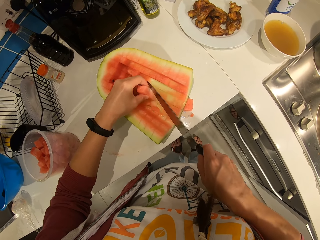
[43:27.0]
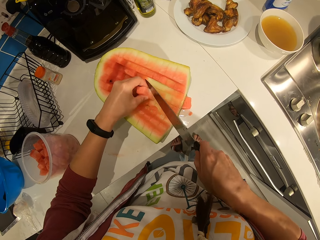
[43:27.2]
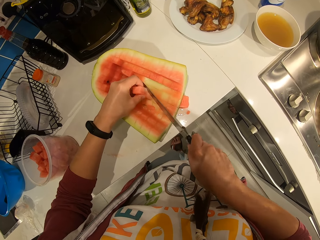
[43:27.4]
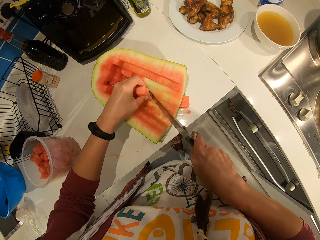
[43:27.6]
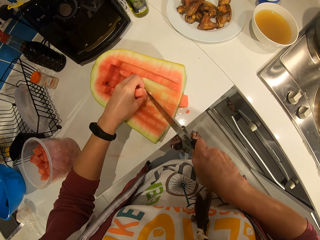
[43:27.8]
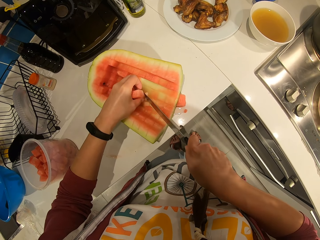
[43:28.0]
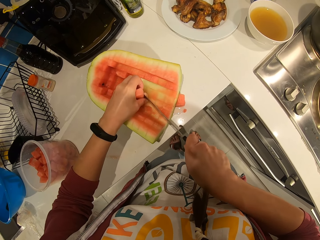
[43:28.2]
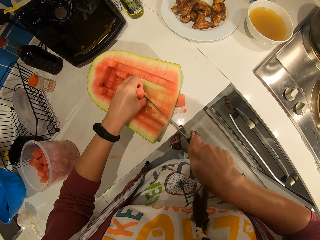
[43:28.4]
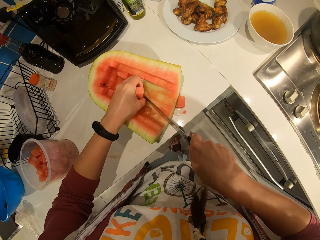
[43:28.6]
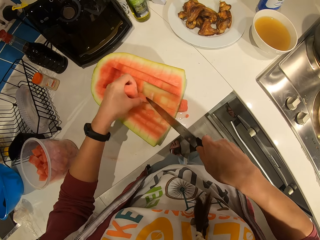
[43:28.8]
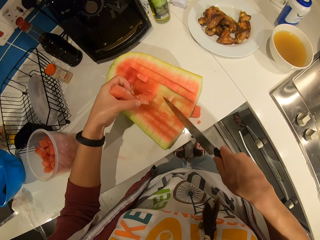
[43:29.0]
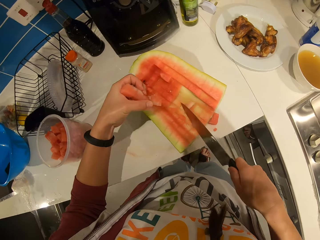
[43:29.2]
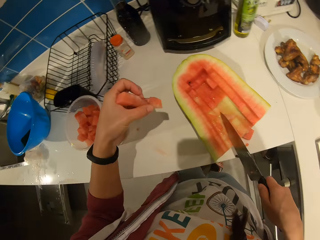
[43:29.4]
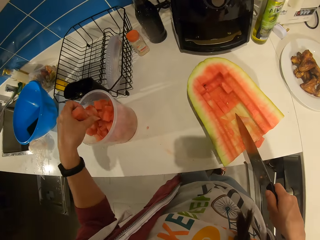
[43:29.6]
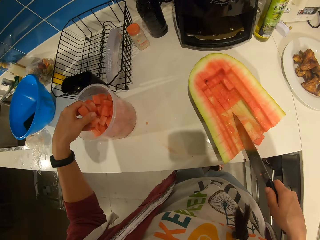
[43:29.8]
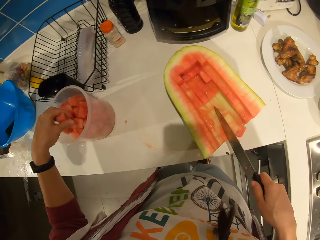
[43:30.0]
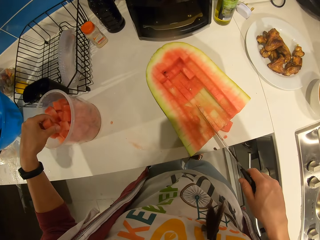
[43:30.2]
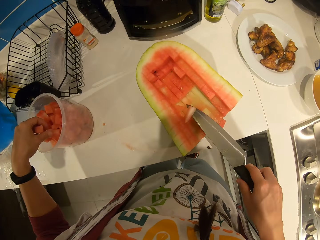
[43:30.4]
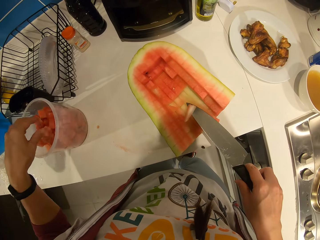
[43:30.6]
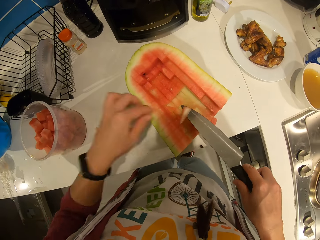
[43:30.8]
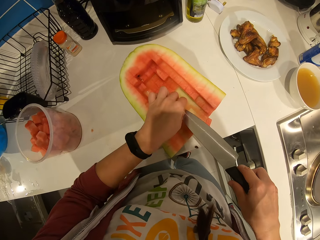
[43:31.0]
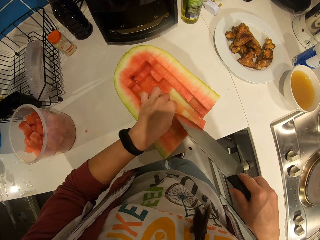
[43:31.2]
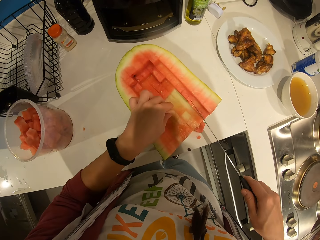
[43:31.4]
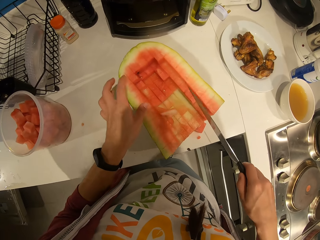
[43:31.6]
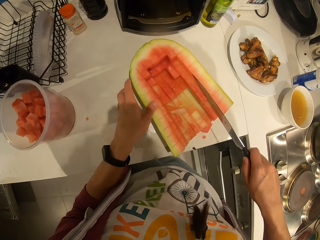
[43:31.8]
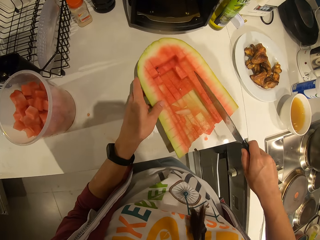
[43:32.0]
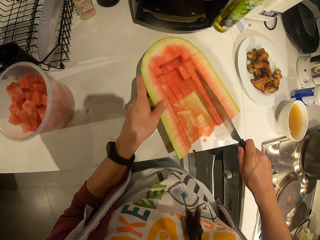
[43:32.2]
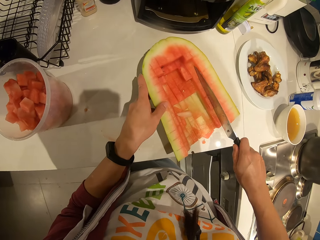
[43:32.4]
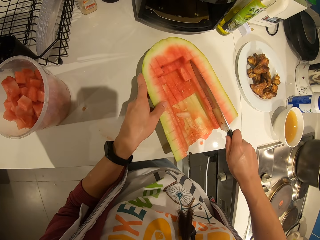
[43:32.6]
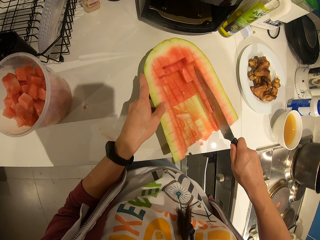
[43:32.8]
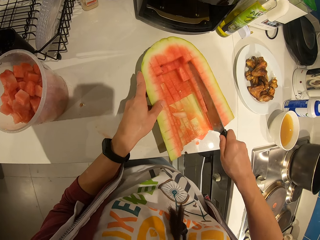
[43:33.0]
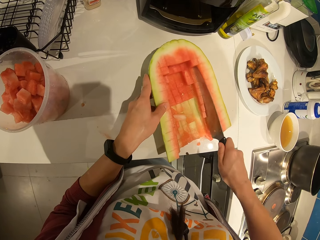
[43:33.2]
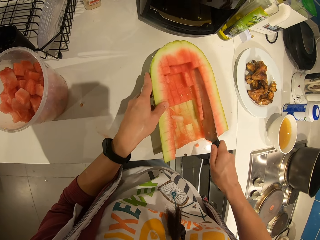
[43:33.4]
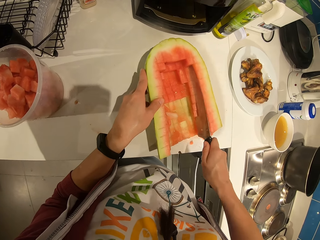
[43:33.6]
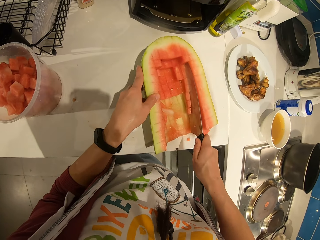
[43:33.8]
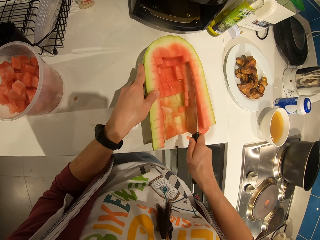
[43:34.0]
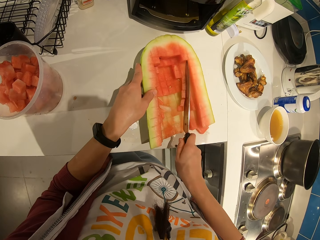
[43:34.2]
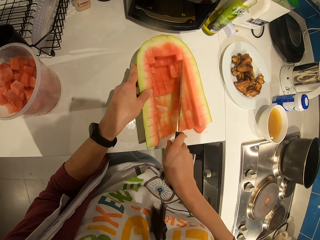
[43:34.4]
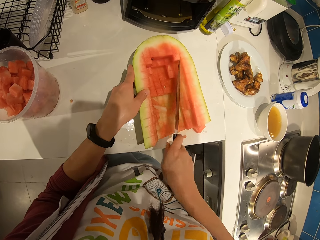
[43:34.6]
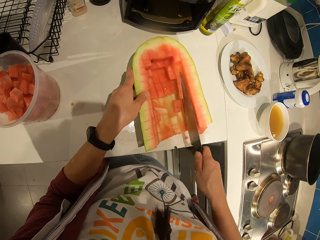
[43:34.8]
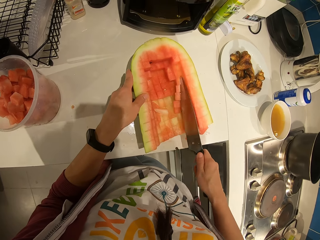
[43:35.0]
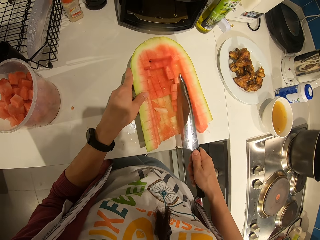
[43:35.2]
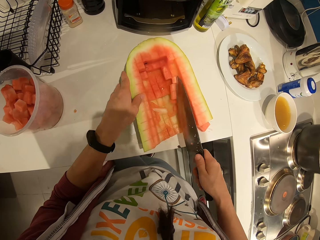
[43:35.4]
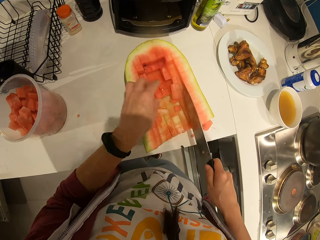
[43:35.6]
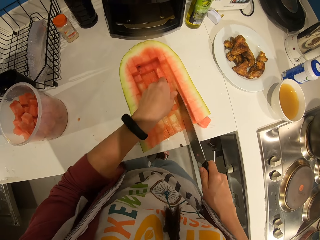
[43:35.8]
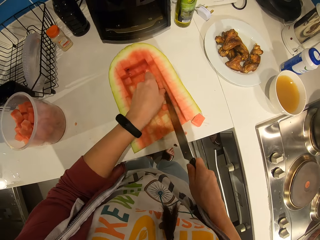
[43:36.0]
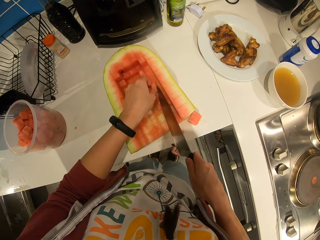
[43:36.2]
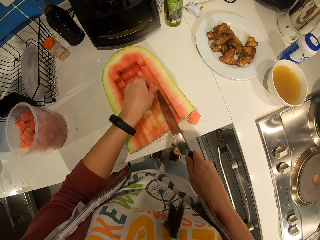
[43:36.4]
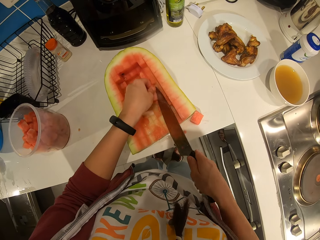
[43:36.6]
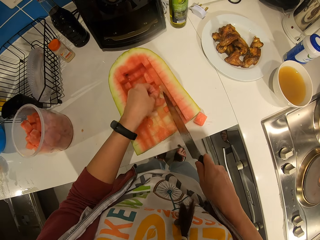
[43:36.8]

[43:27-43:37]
The camera wearer cuts the watermelon. They pick up the piece of watermelon. They put the piece of watermelon in the plastic container. They cut through the watermelon with the knife.

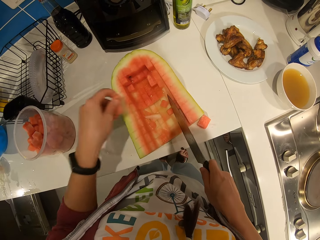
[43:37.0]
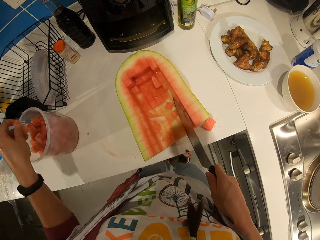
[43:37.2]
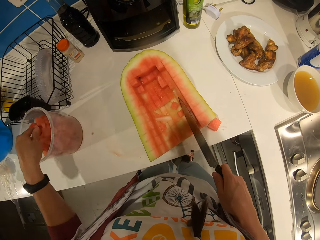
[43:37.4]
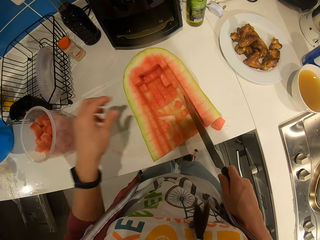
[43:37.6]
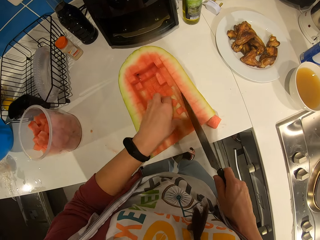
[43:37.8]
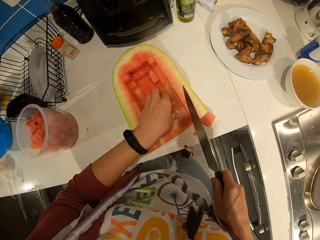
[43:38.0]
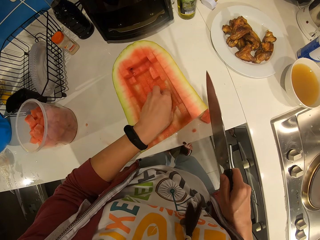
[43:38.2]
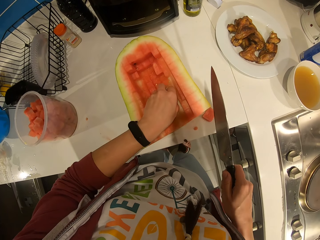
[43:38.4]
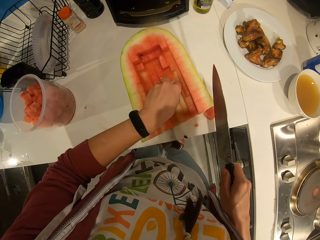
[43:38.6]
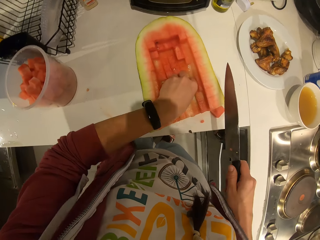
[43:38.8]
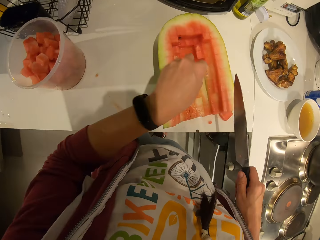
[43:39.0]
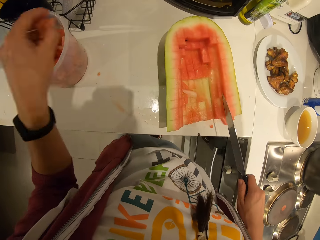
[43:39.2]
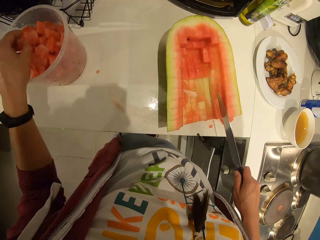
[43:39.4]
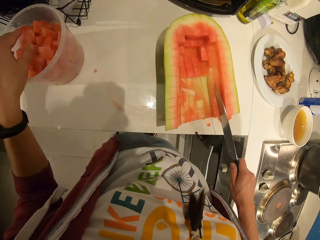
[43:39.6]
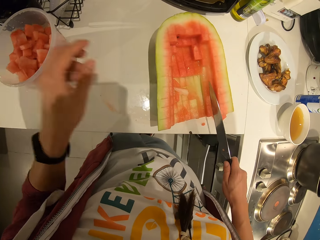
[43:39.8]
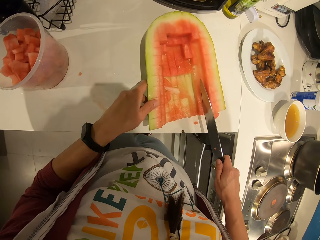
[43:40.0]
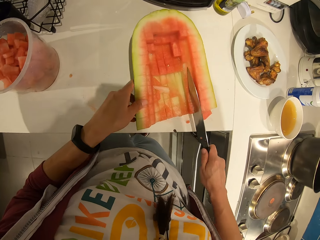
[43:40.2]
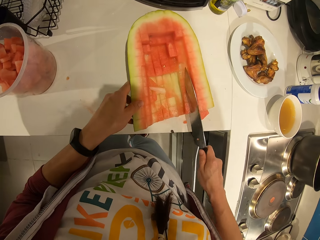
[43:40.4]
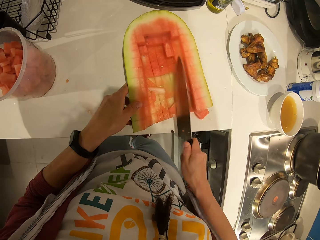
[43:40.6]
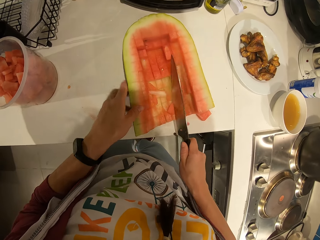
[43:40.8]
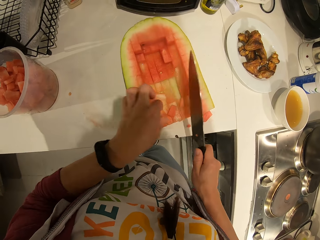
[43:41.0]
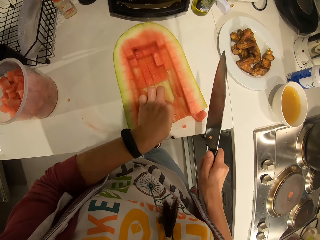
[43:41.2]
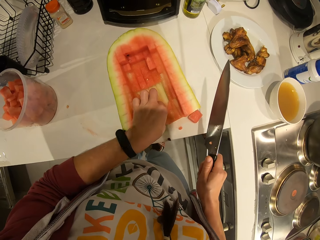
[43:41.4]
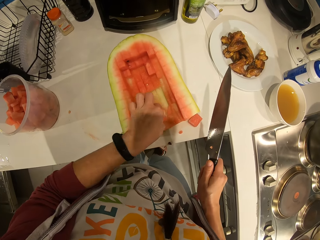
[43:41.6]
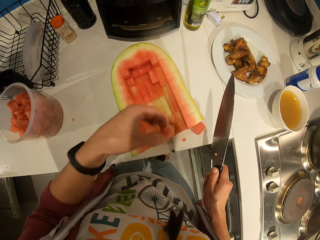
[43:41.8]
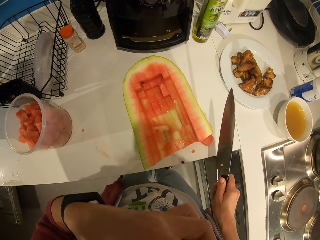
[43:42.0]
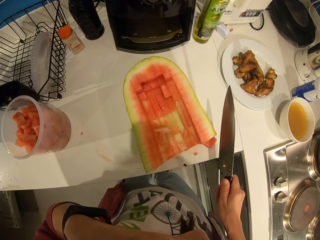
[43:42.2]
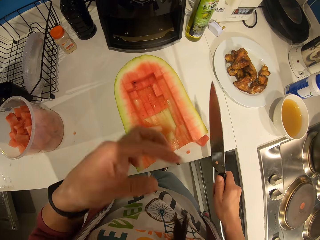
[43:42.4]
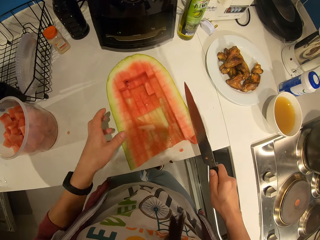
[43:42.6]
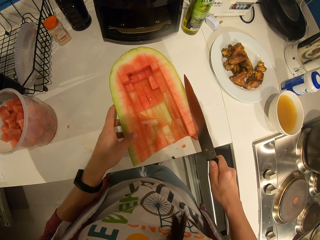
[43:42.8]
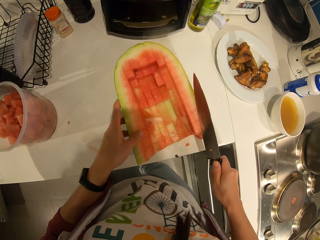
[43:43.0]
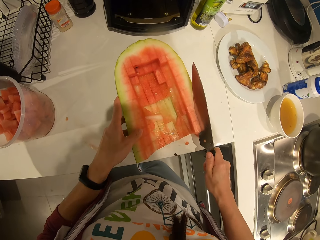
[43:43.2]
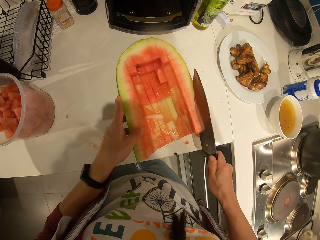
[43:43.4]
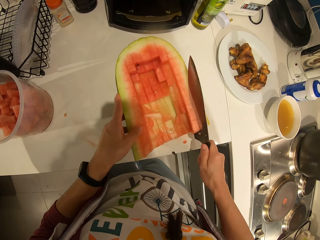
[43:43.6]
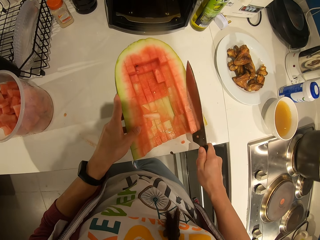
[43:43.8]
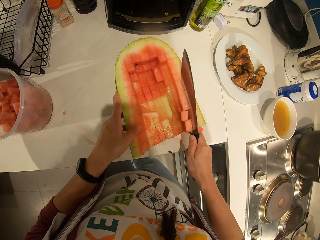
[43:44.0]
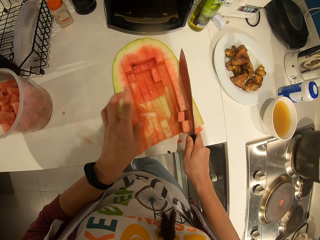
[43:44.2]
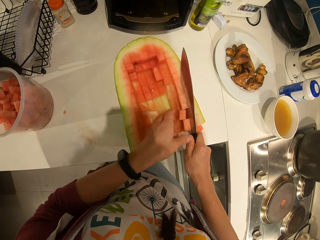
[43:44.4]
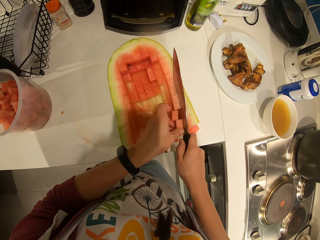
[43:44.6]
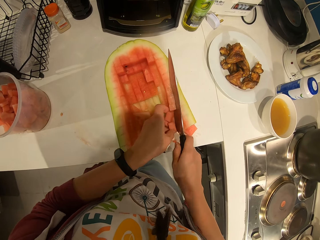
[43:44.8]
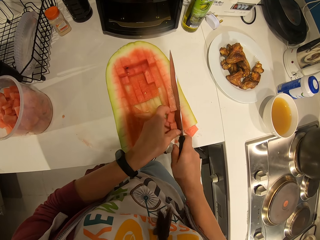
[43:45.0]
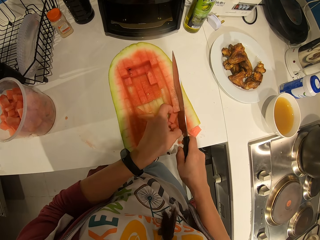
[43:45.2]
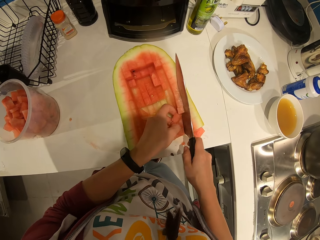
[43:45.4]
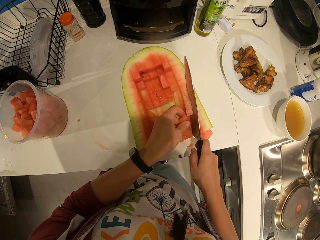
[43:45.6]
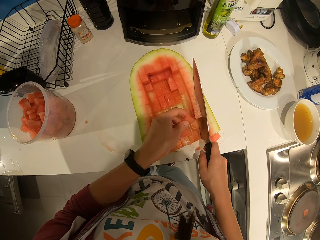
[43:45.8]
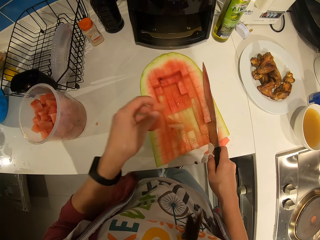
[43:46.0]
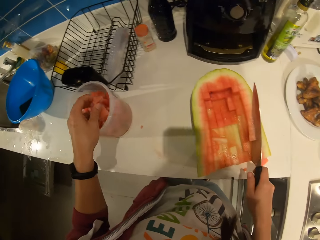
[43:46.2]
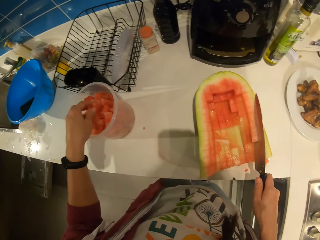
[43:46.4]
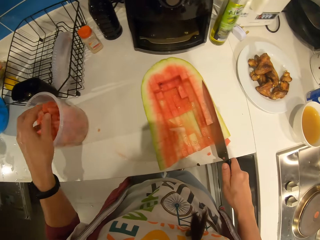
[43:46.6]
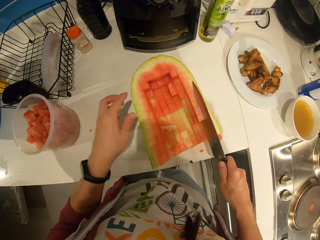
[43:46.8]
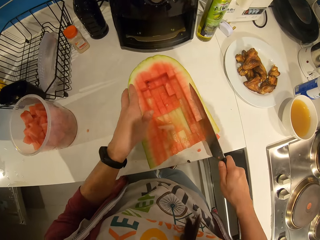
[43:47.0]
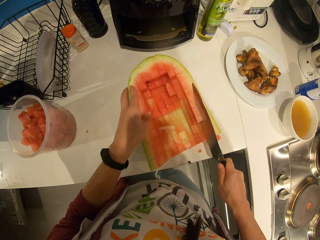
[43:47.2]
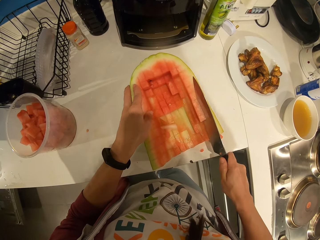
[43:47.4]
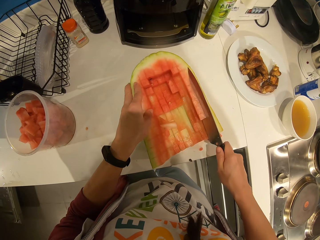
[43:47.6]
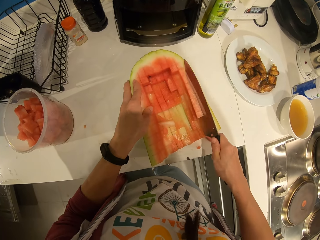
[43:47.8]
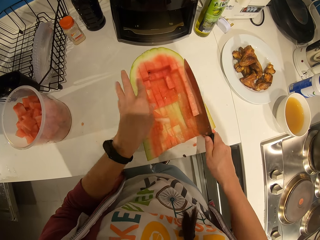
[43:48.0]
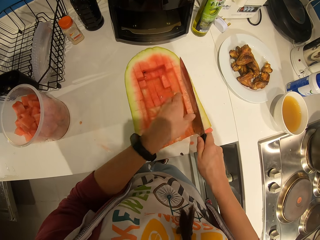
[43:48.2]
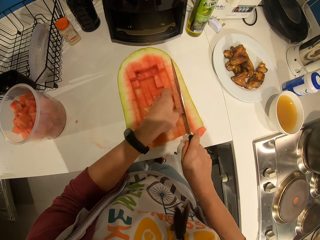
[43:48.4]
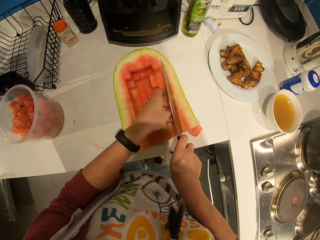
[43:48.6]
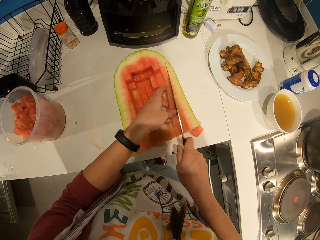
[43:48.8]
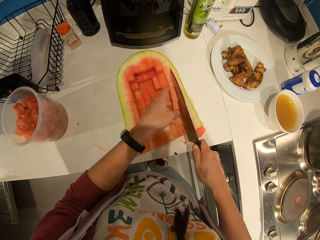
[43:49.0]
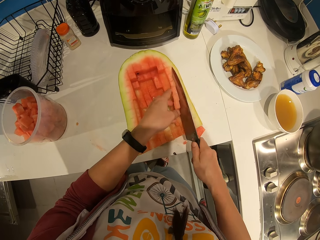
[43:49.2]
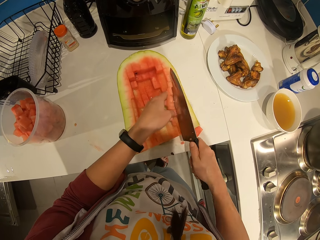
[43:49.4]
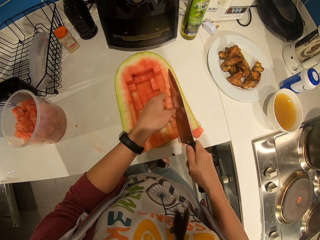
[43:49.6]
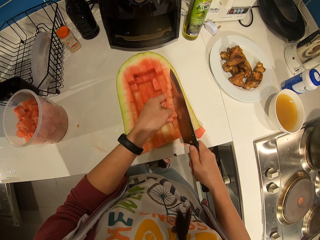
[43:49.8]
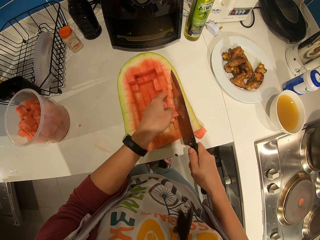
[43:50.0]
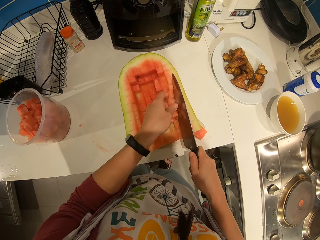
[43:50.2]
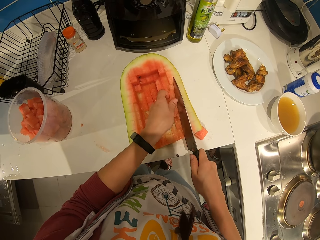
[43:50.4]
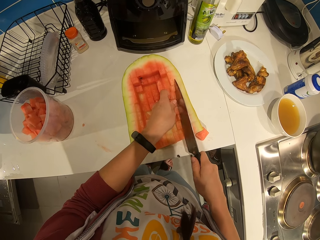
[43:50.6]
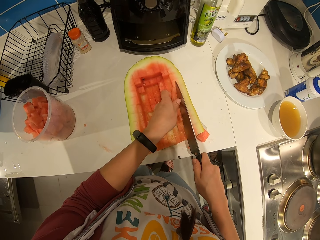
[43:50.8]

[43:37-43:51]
The camera wearer picks up the pieces of watermelon. He drops the watermelon pieces in the plastic container with his hand. He picks up the pieces of watermelon. He puts the pieces of watermelon in the plastic container. He cuts through the watermelon with the knife. He picks up the piece of watermelon. He eats the watermelon piece. He cuts through the watermelon with the knife. He picks up the pieces of watermelon. He puts the pieces of watermelon in the plastic container. He cuts through the watermelon with the knife.
